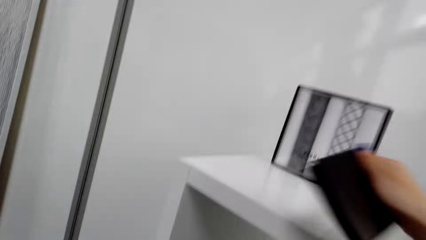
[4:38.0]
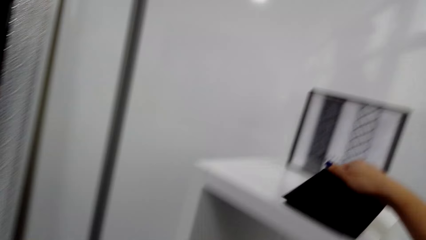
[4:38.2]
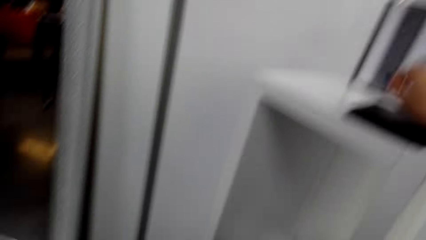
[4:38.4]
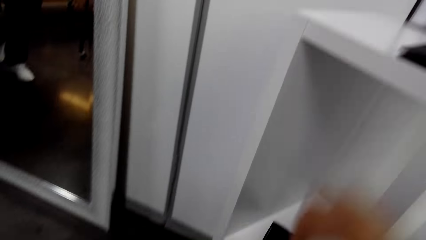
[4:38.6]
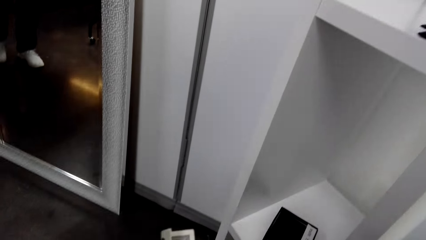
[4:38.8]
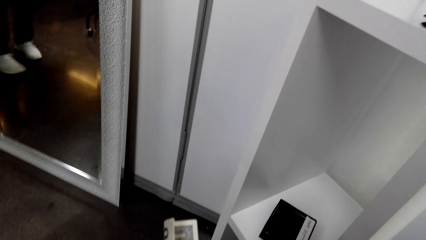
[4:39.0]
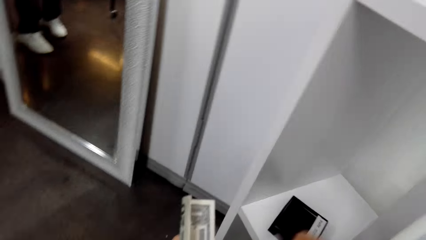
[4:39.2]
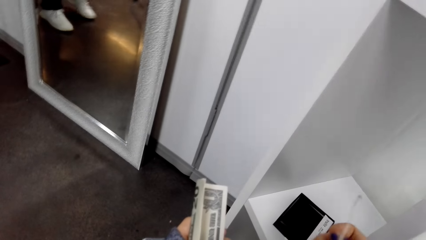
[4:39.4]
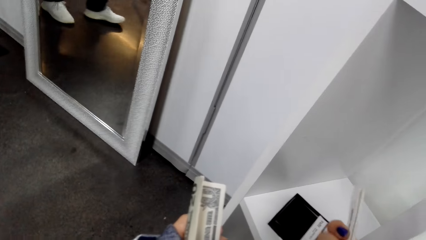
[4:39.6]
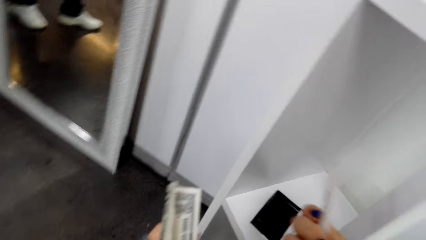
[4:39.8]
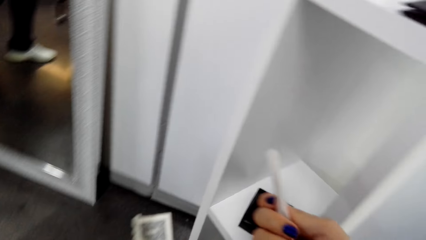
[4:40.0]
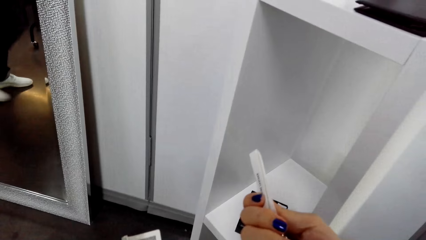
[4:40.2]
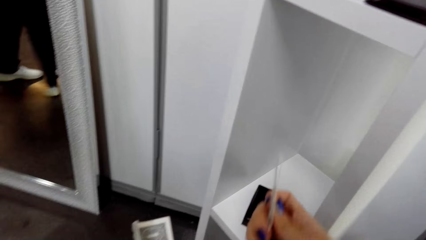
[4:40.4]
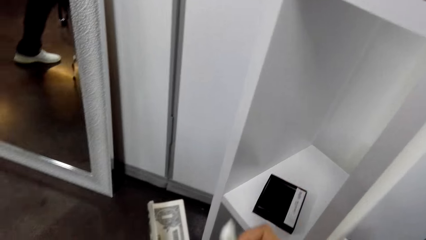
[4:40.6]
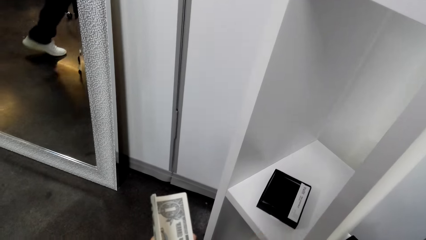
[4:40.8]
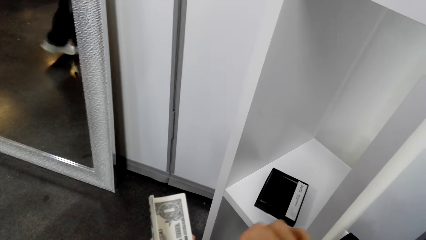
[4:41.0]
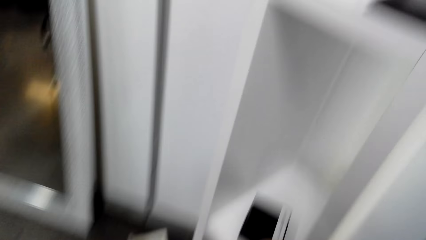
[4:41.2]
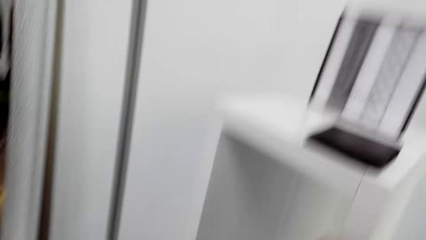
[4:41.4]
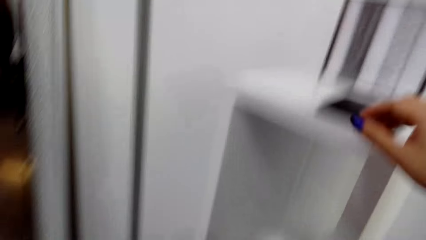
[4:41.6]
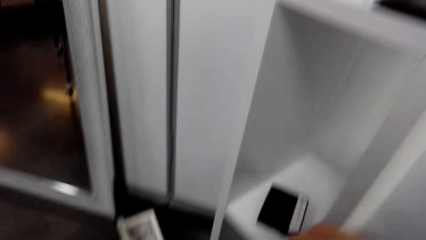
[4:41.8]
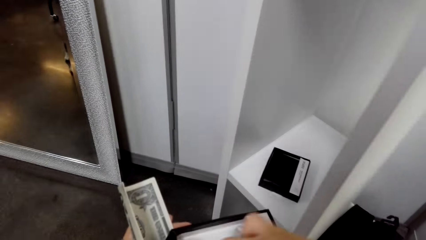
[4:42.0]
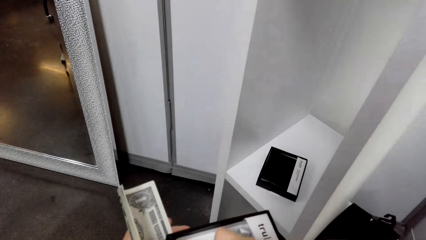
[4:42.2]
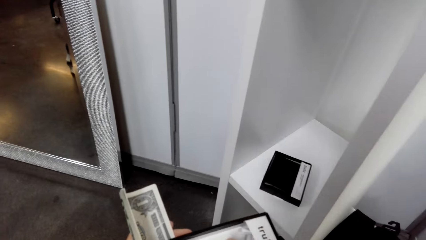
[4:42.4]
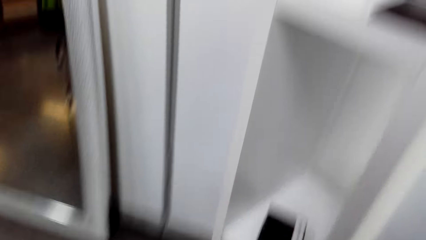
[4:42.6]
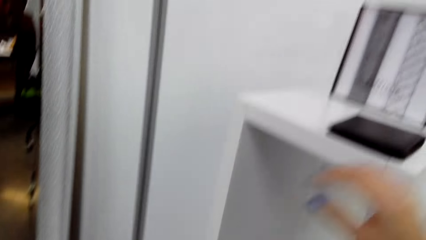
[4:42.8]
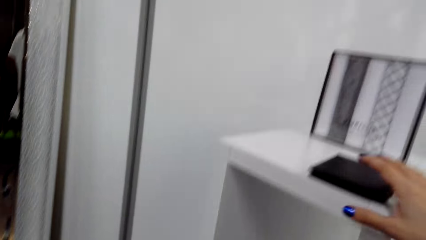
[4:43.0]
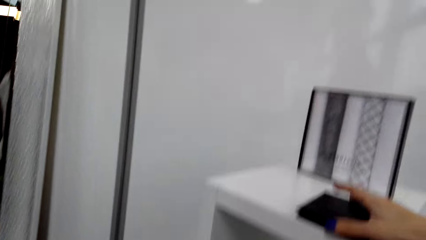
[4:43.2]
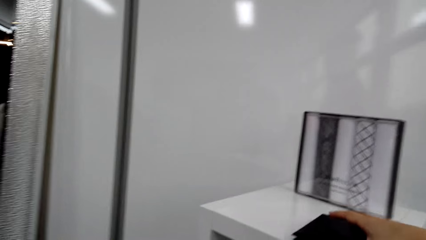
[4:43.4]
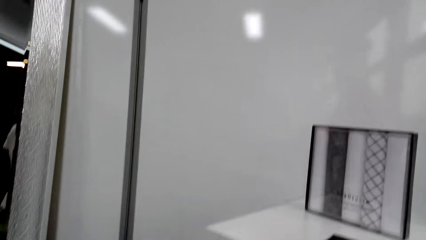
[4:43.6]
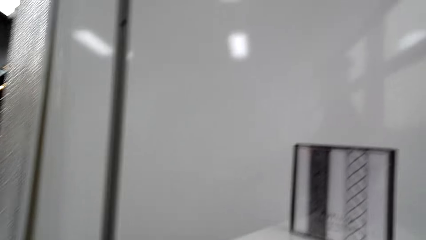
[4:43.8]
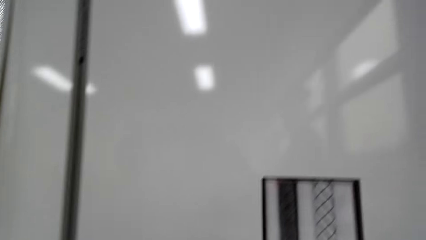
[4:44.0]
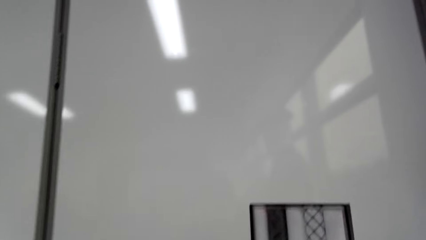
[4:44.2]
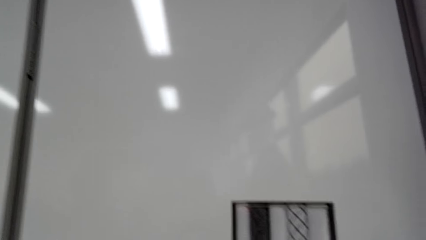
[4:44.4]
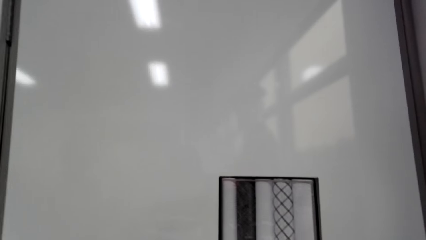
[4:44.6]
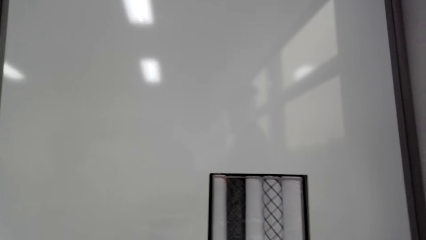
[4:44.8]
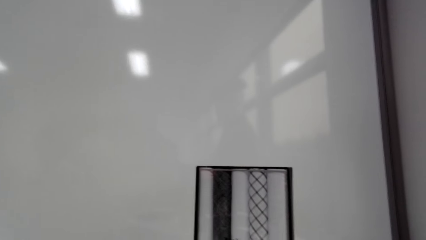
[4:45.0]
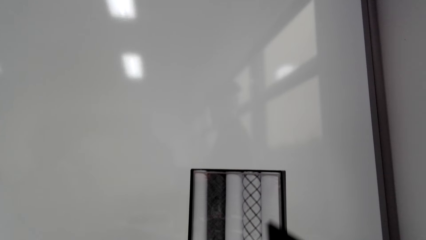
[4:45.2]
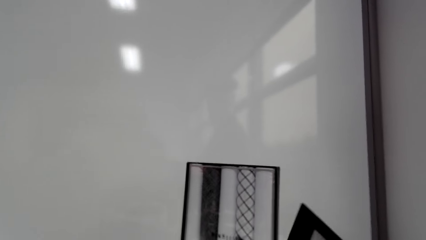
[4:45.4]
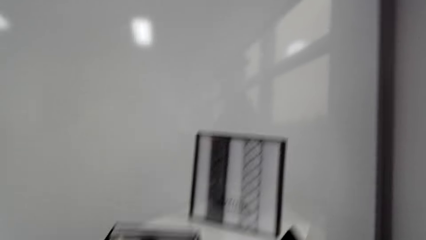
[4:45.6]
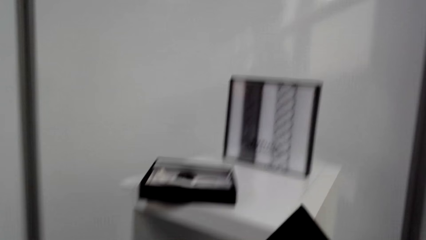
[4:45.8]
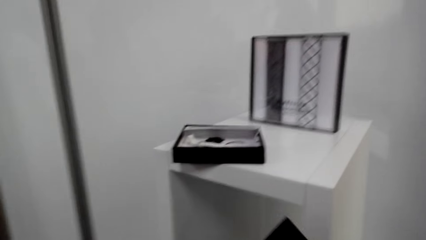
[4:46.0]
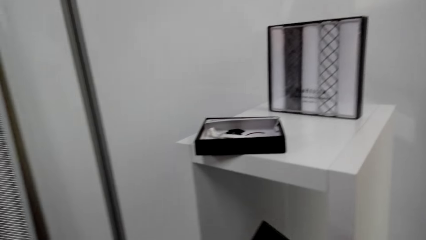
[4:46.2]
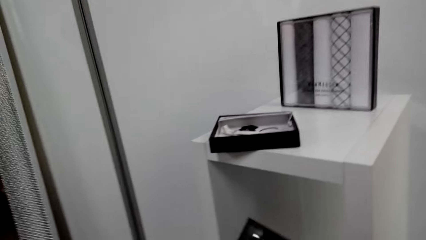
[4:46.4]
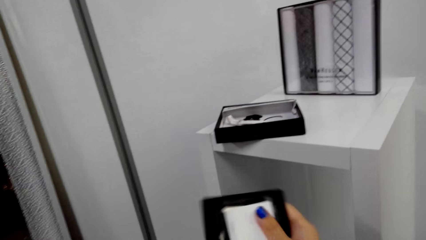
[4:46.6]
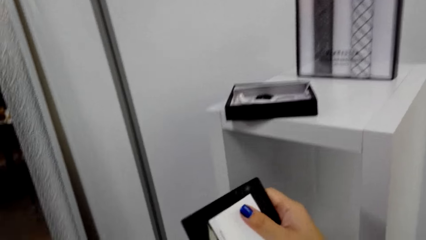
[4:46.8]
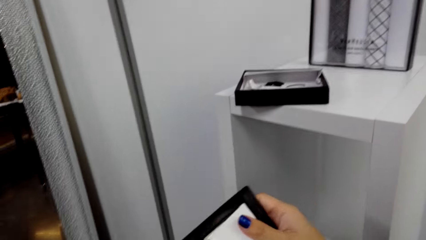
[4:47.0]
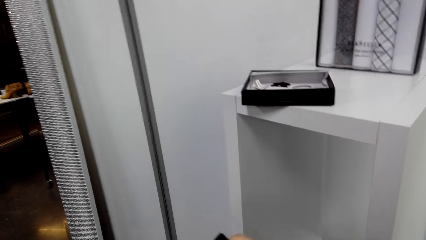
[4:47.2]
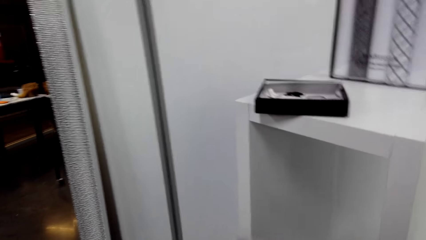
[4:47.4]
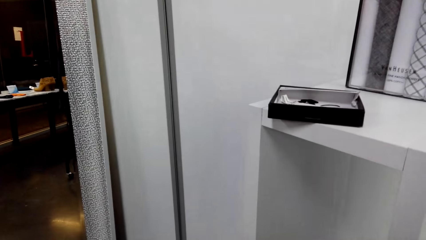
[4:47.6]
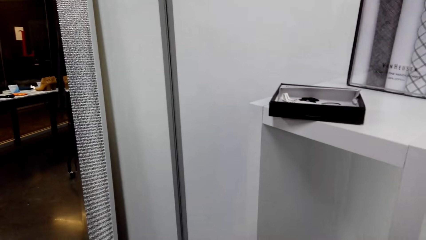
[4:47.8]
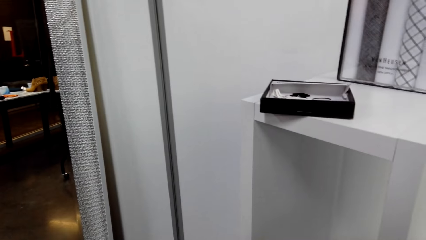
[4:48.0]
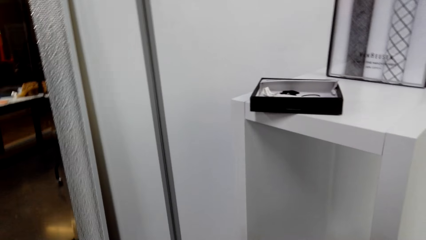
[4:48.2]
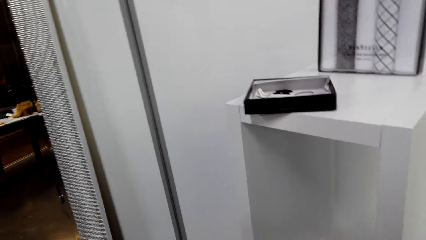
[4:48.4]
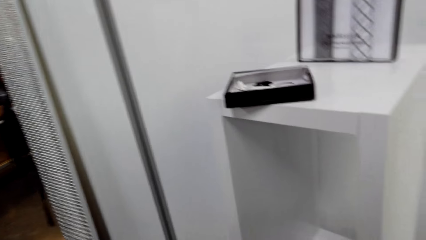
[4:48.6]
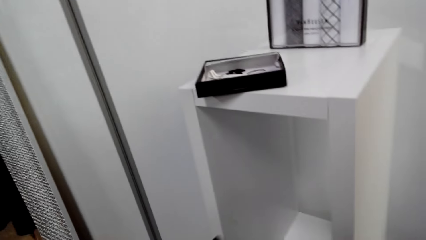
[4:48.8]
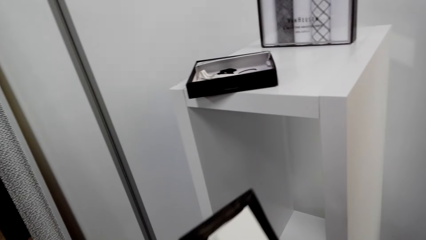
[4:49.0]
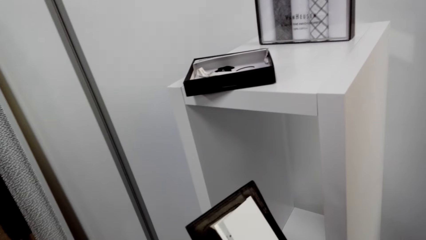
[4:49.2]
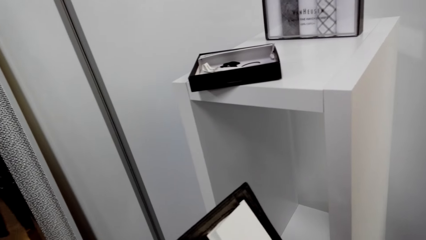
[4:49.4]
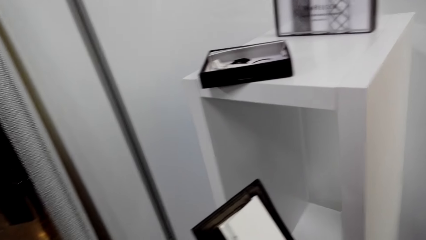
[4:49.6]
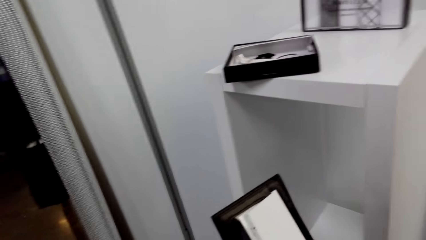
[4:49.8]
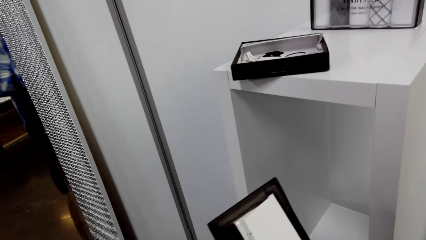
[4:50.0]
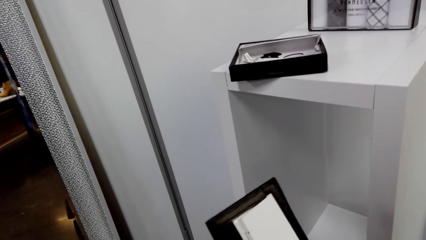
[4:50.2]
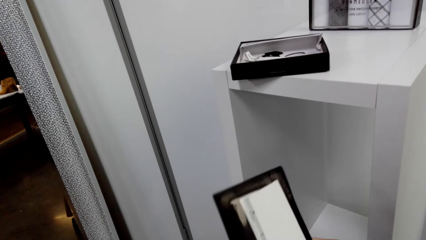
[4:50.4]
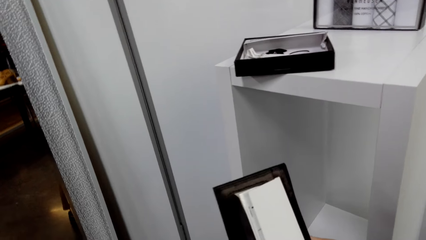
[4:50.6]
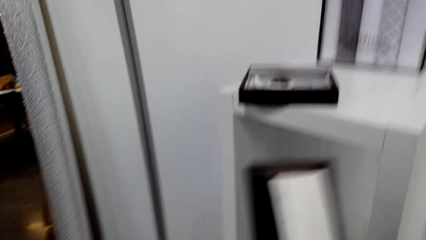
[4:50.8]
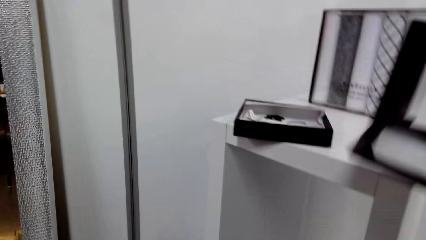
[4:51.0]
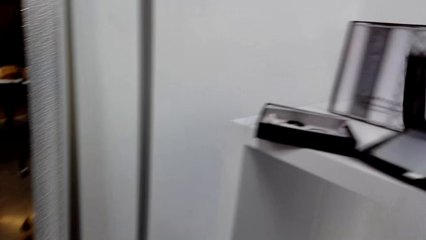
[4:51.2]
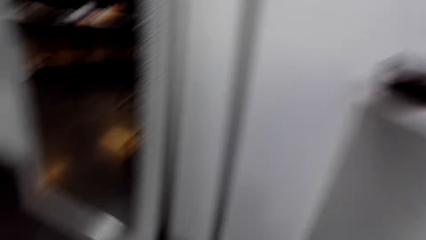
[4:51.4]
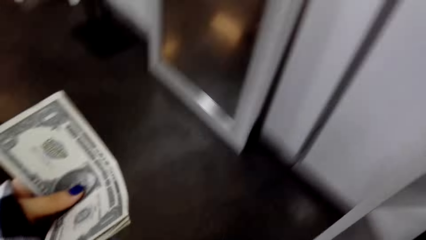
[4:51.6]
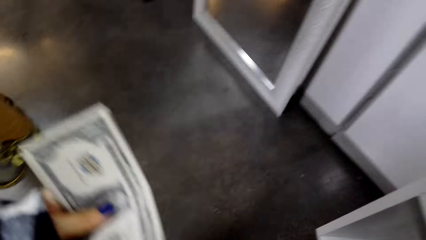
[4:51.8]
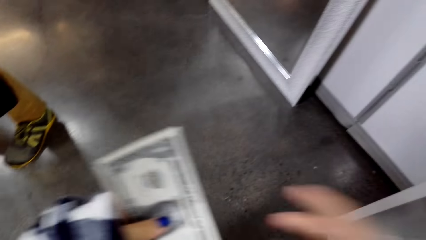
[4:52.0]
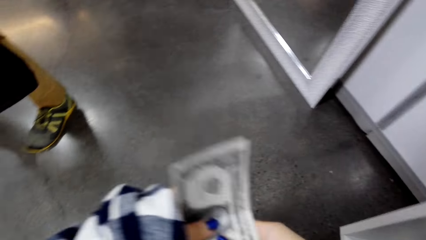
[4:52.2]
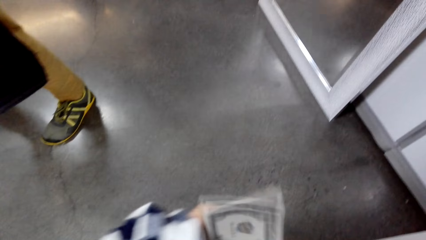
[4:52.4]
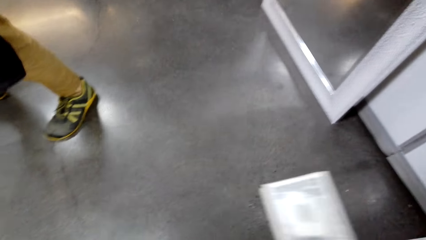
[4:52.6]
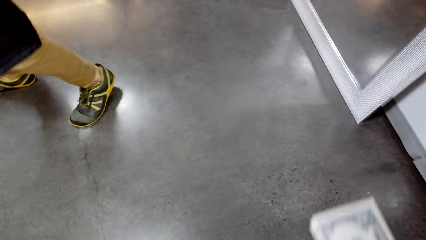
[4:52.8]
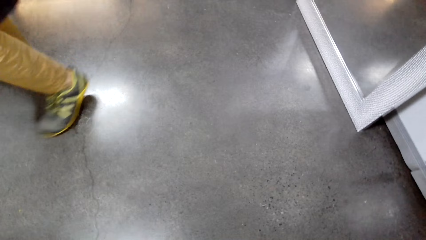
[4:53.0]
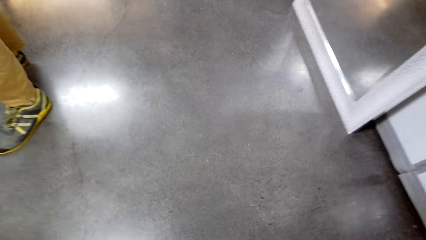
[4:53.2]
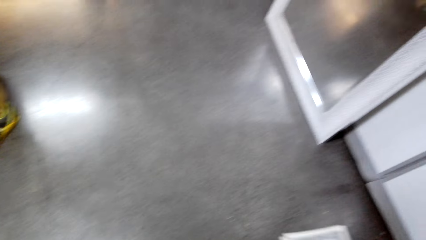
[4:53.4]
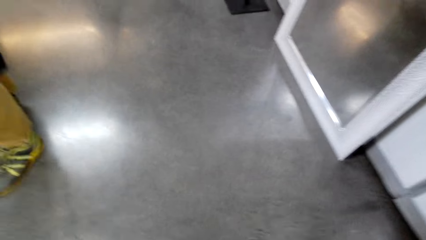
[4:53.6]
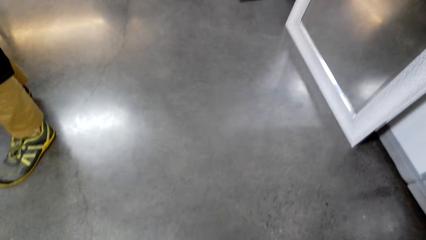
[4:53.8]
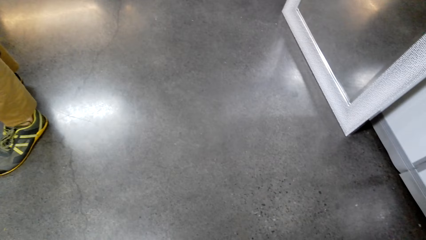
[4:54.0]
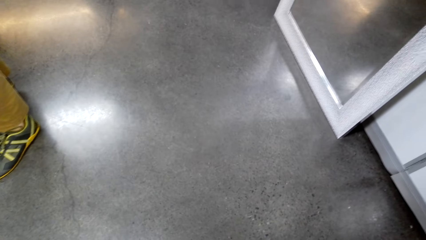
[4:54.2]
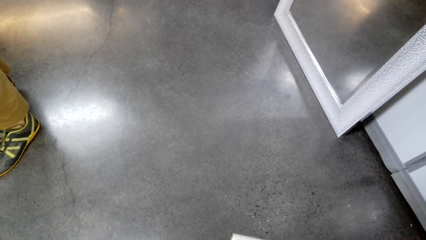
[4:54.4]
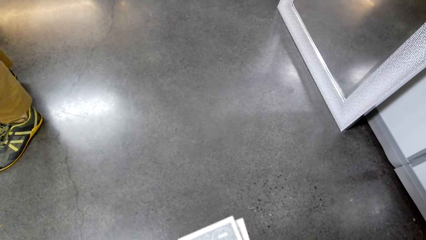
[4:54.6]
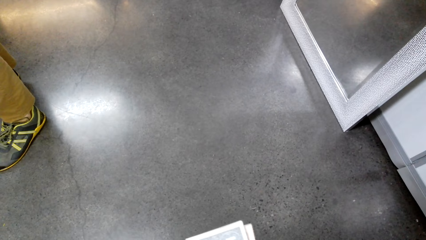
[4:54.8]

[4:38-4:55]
The camera wearer looks around. They put the wallet down on the table. They pick up the wallet. They place a box on the shelf. They inspect the wallet. They put the money in the wallet. They put the wallet down on the shelf. They hold the money in the left hand.
